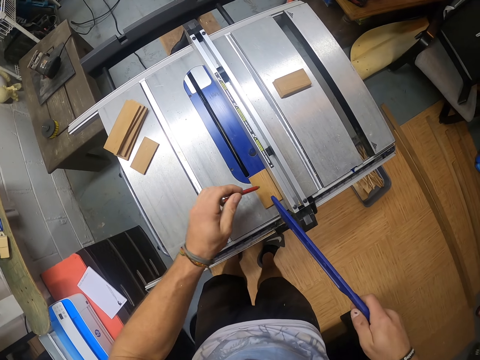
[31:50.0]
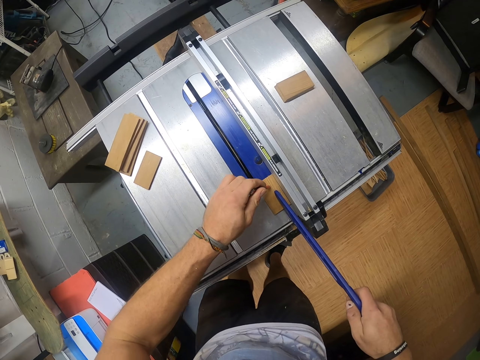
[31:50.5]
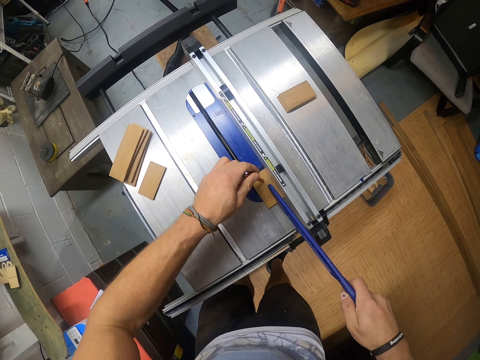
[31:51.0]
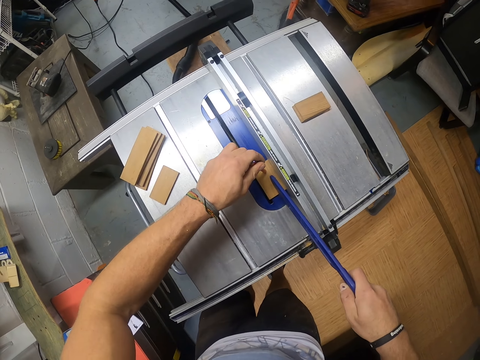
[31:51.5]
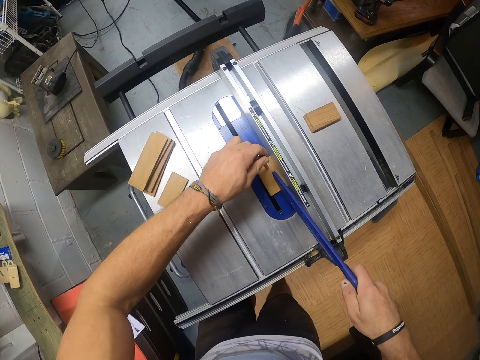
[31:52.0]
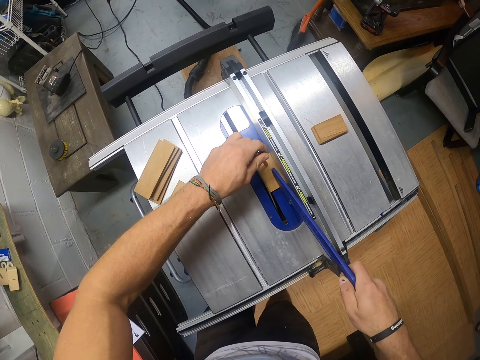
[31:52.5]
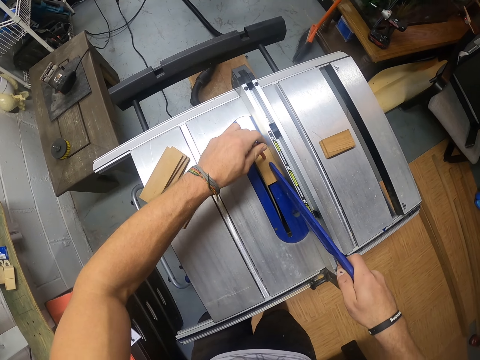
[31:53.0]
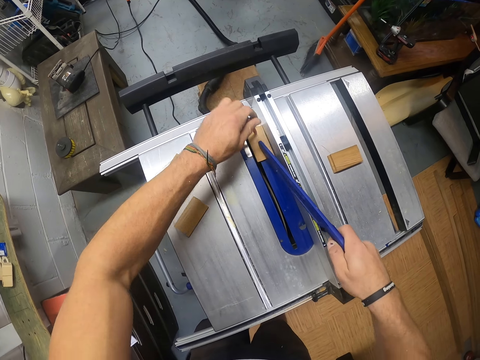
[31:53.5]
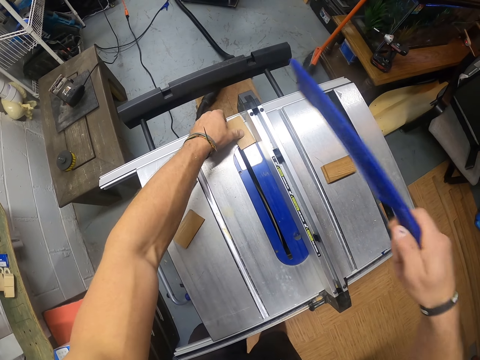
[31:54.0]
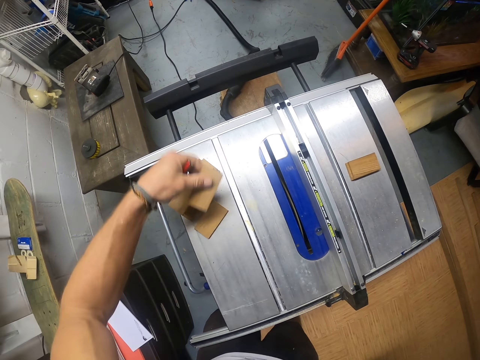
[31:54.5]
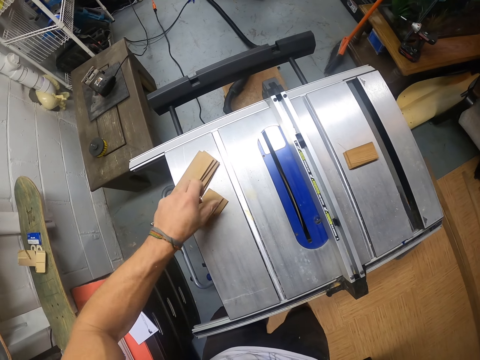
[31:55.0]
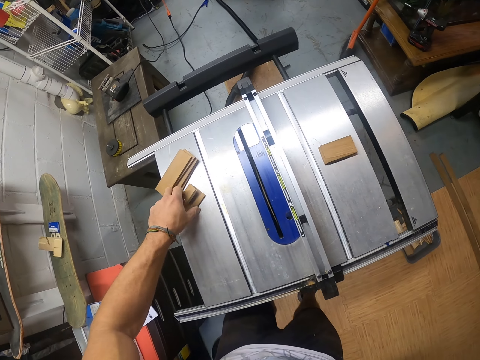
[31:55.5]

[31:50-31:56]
The camera wearer drags the piece of wood on the cutting machine. He places the pen in his left hand on the strip wood on the table saw. He pushes the strip wood between the rip gauge and the blade of the table saw with the push stick in his right hand. He moves the piece of wood with a pencil and knife. He picks the strip wood from the table saw with his left hand. He places the strip wood in his left hand on the strip wood on the table saw. He adjusts the strip woods on the table saw with his left hand.

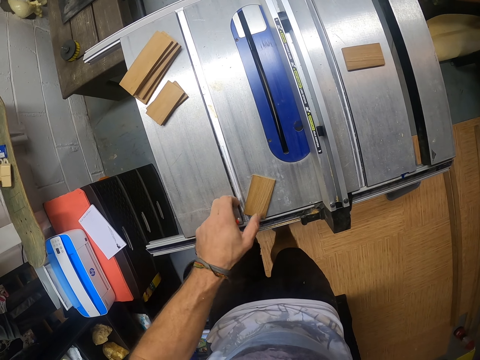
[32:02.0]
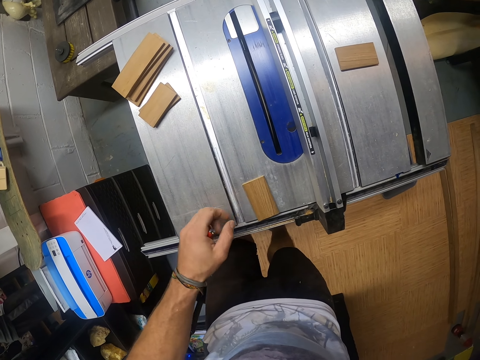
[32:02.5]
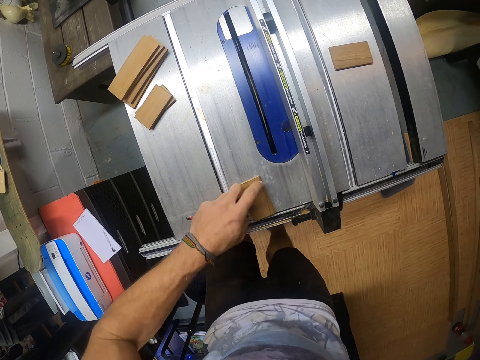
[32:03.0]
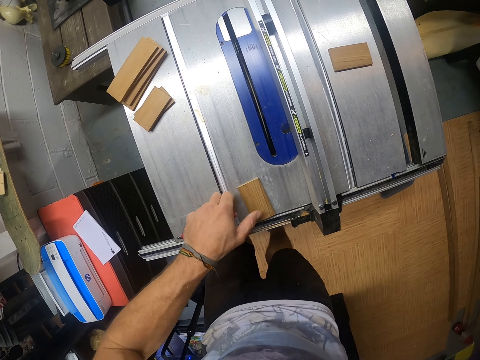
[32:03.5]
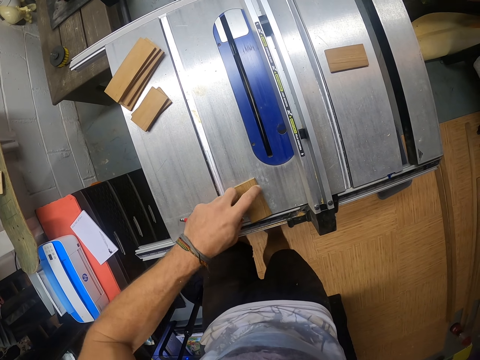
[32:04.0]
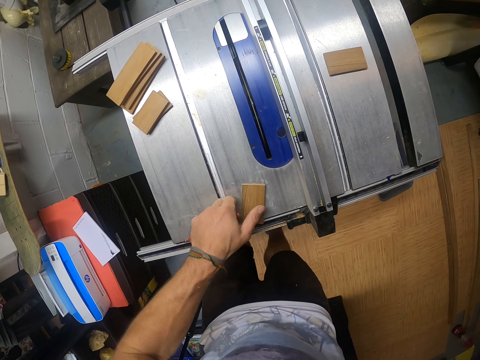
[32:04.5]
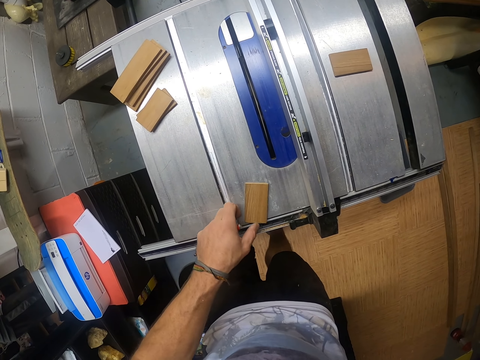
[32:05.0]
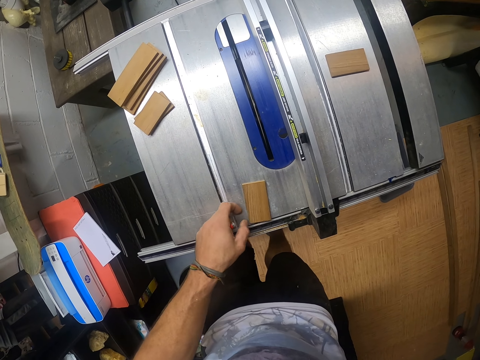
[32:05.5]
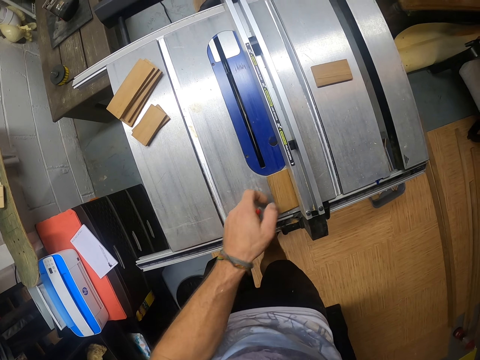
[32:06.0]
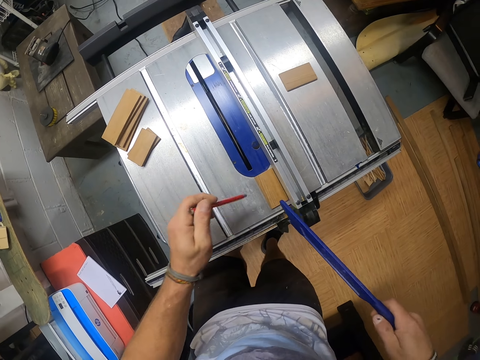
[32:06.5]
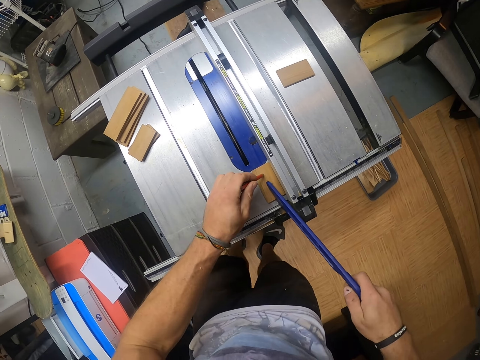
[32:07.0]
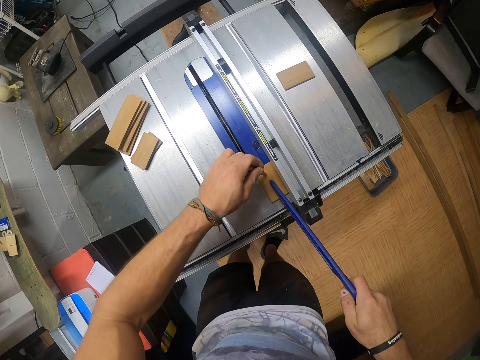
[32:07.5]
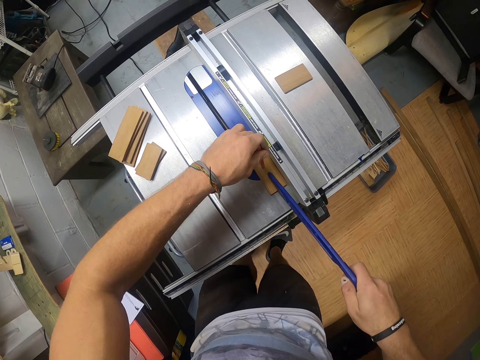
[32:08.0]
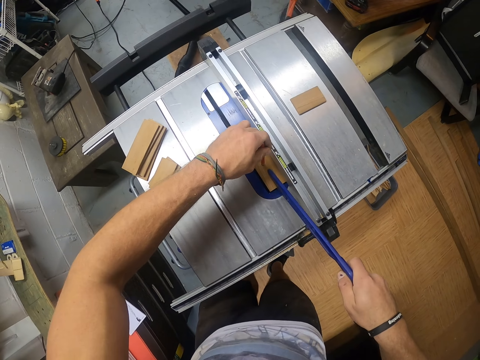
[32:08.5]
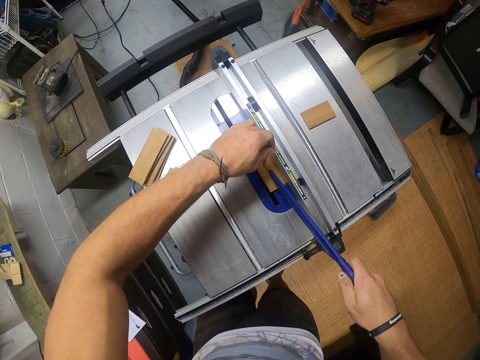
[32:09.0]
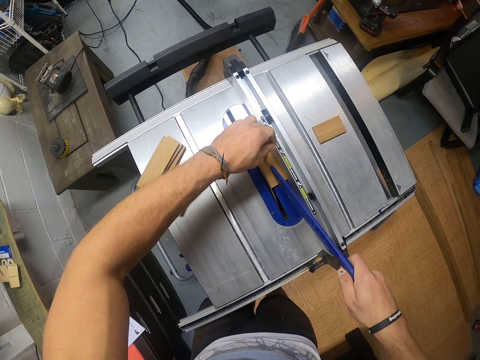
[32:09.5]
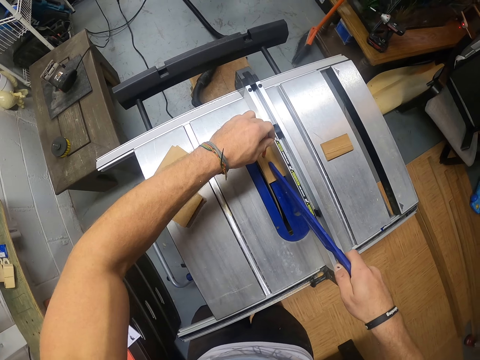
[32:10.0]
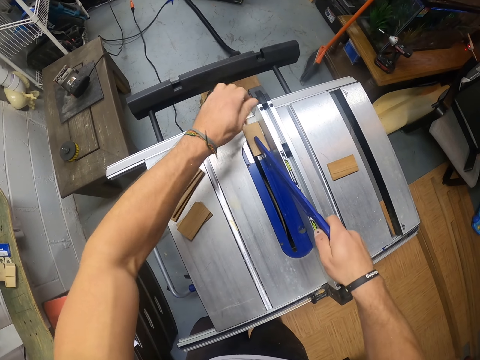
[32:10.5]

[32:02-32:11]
The camera wearer moves the strip wood on the table saw with his left hand. He drags the piece of wood on the cutting machine. He places the pen in his left hand on the strip wood on the table saw. He pushes the strip wood between the rip gauge and the blade of the table saw with the push stick in his right hand. He moves the piece of wood with a pencil and knife on the machine.

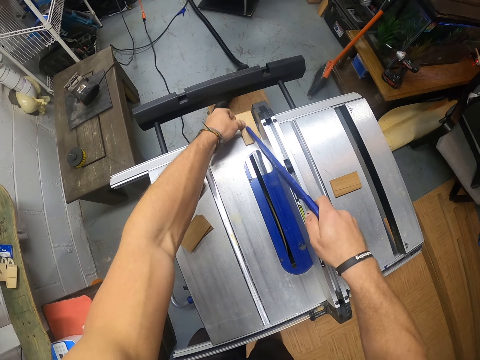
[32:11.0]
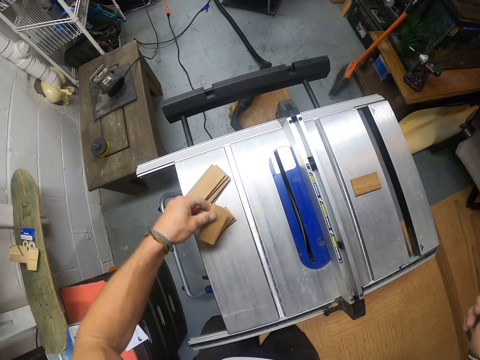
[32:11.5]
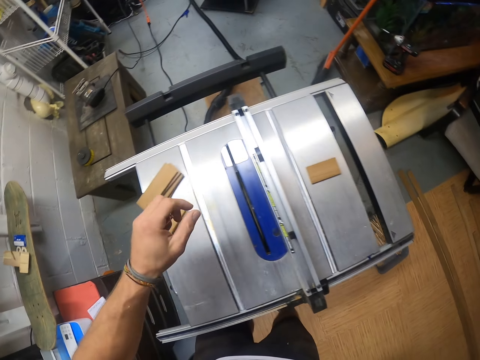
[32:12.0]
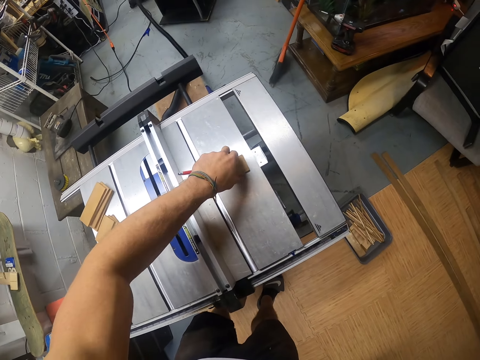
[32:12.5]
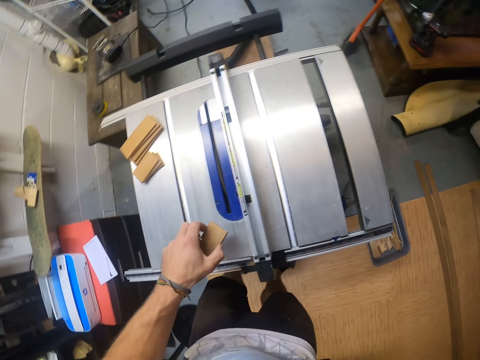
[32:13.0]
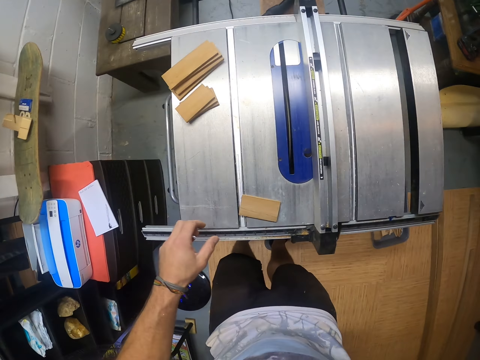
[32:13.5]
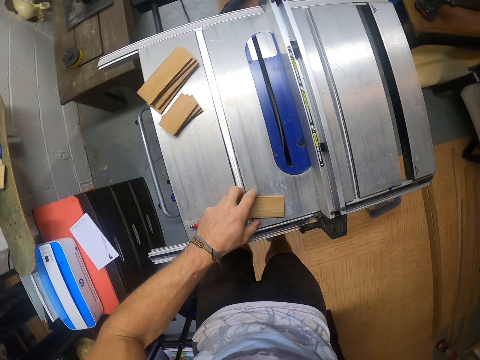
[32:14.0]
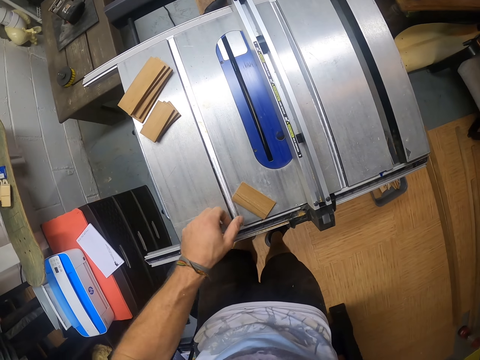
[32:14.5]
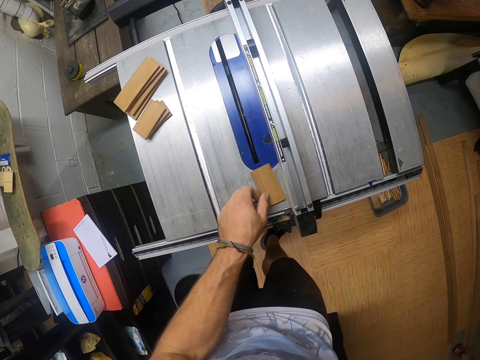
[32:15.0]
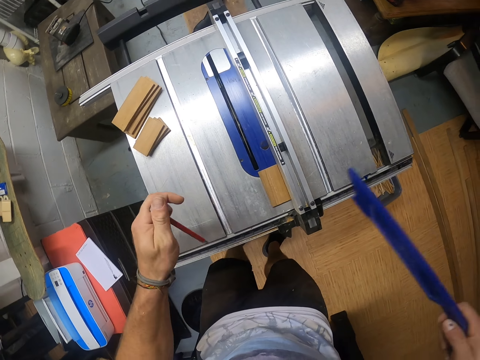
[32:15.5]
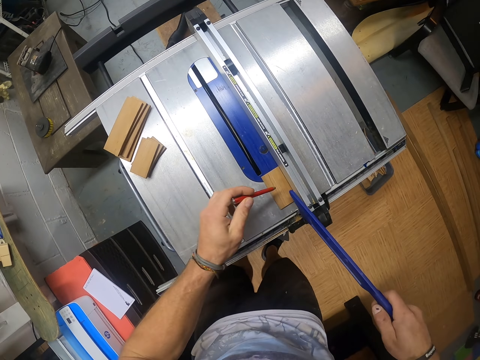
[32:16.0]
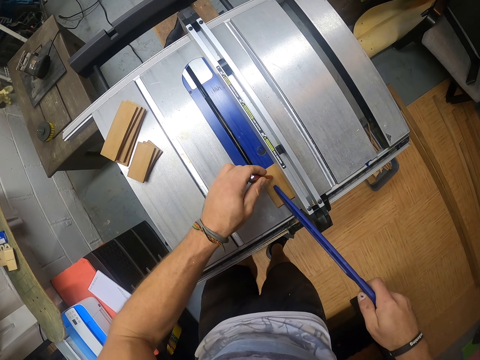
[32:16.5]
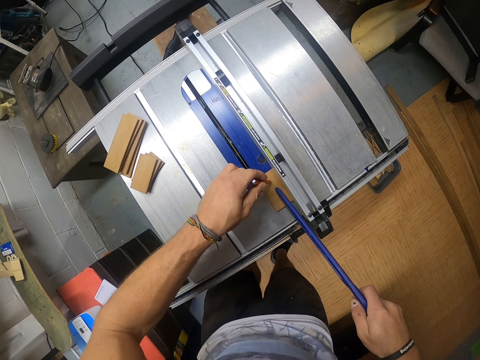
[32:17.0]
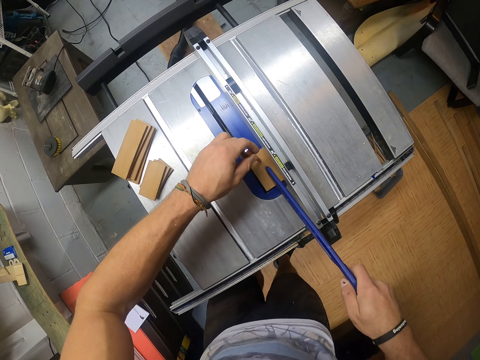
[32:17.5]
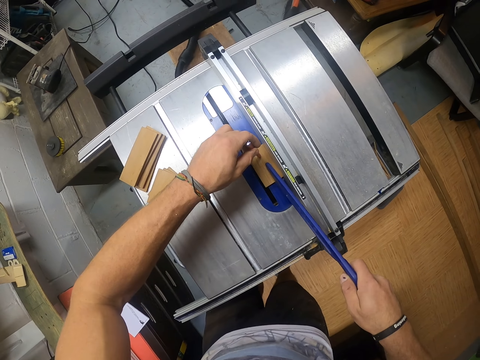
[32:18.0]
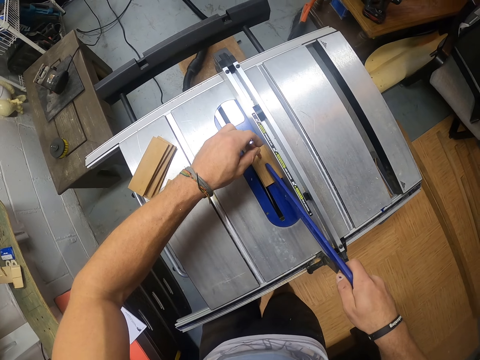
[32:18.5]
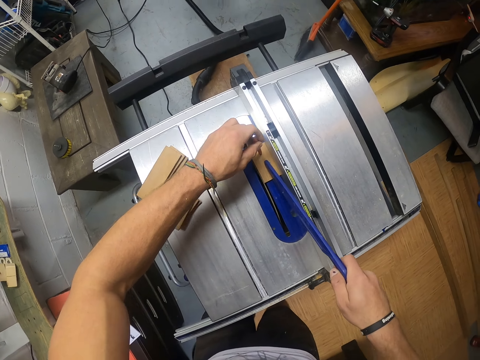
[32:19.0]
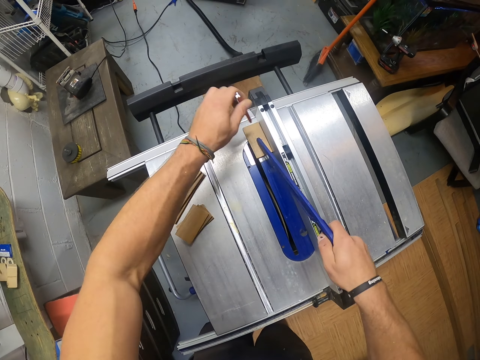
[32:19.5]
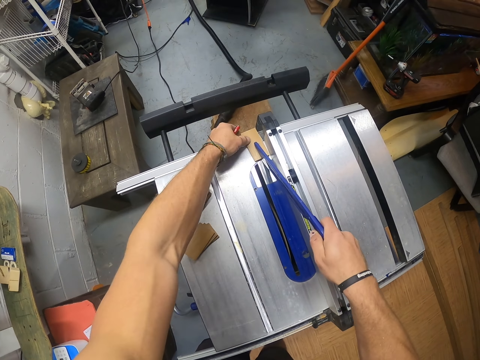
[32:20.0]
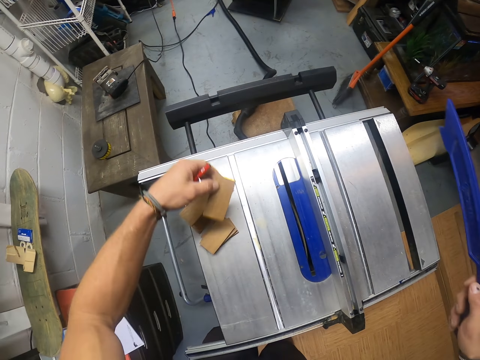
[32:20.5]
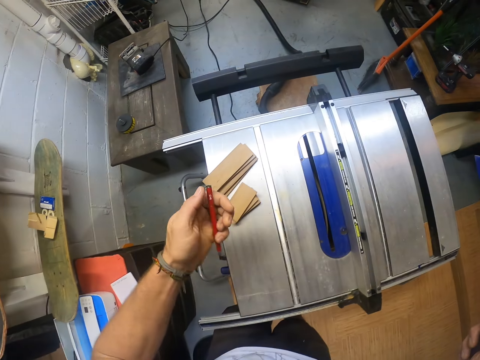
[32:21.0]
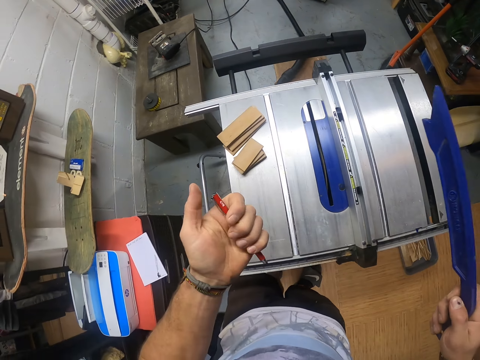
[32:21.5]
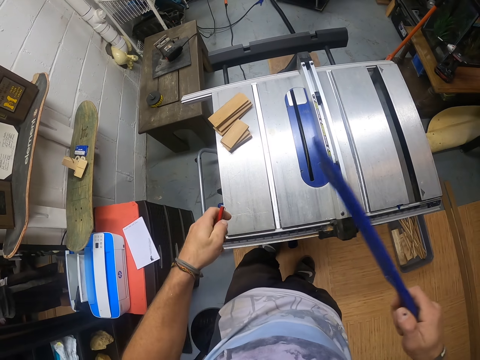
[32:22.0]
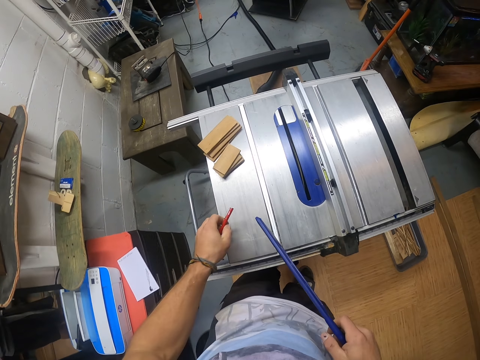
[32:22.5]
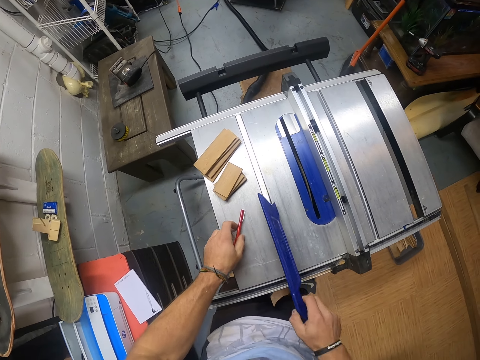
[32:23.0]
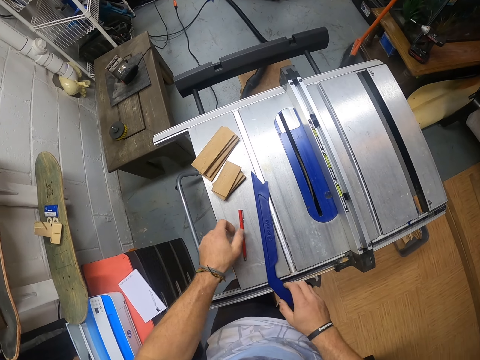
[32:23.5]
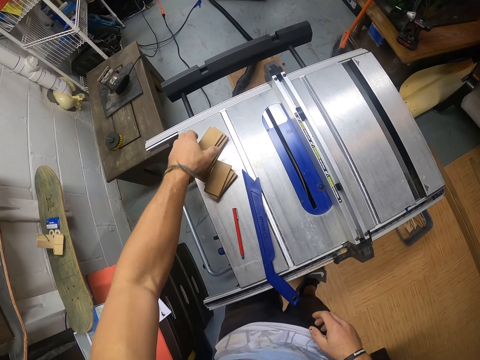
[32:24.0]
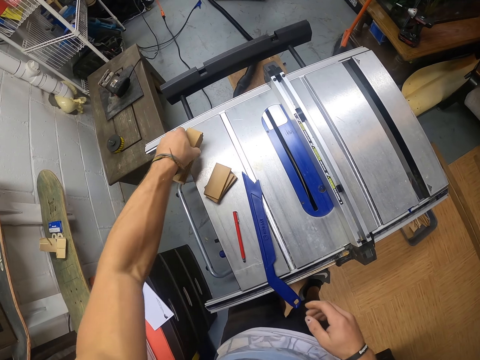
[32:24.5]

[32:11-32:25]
The camera wearer picks the strip wood from the table saw with his left hand. He places the strip wood in his left hand on the stack of strip wood on the table saw. He picks the strip wood from the table saw with his left hand. He places the strip wood in his left hand on the table saw. He moves the strip wood on the table saw with his left hand. He drags the piece of wood on the cutting machine. He places the pen in his left hand on the strip wood on the table saw. He pushes the strip wood between the rip gauge and the blade of the table saw with the push stick in his right hand. He moves the piece of wood with a pencil and knife on the machine. He picks the strip wood from the table saw with his left hand. He places the strip wood in his left hand on the stack of strip wood on the table saw. He presses the pen in his left hand with his left thumb. He places the pen in his left hand on the table saw. He places the push stick in his right hand on the table saw. He picks the stack of strip wood from the table saw with his left hand.
